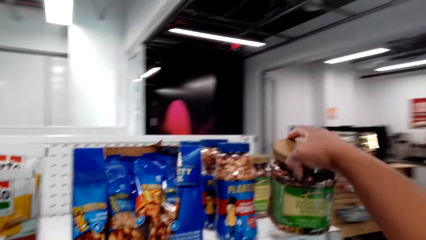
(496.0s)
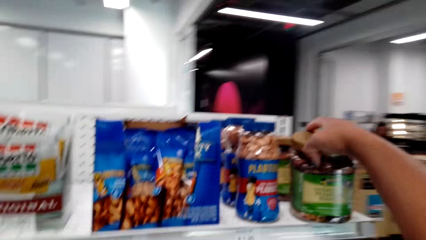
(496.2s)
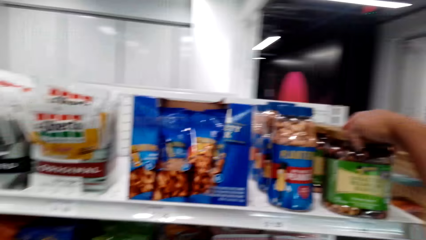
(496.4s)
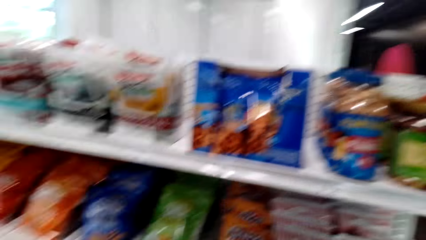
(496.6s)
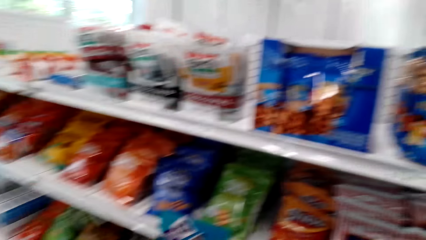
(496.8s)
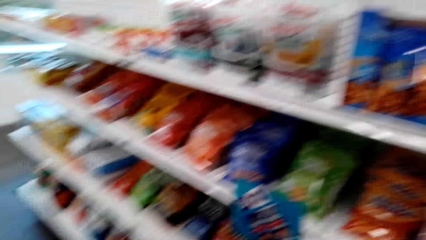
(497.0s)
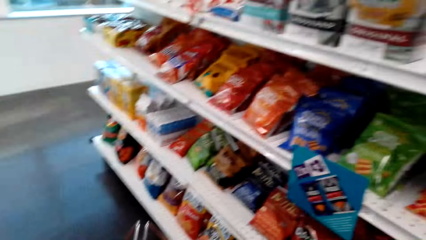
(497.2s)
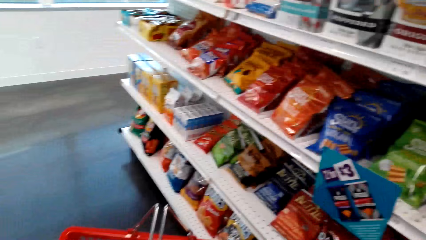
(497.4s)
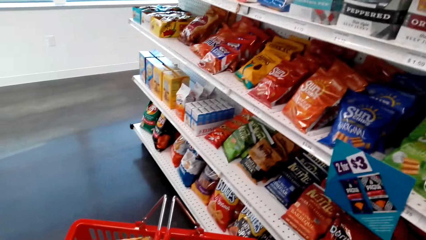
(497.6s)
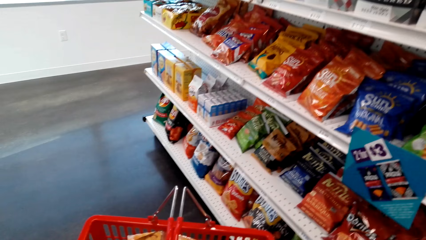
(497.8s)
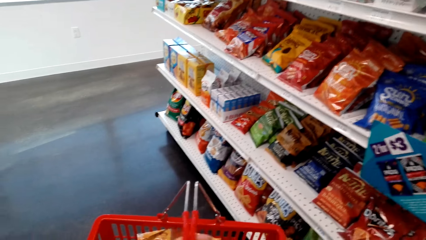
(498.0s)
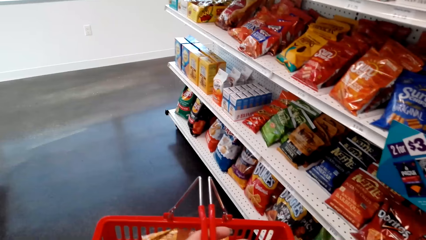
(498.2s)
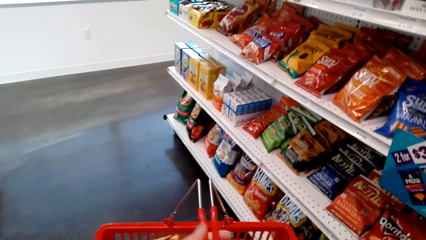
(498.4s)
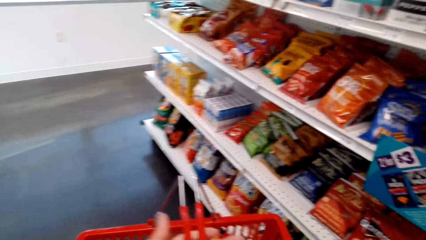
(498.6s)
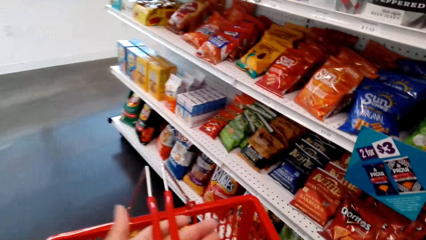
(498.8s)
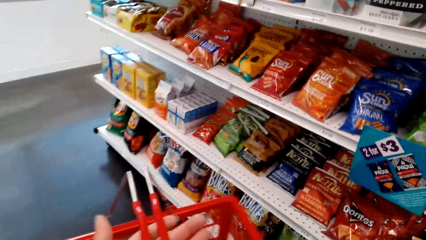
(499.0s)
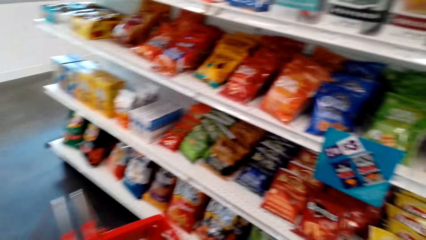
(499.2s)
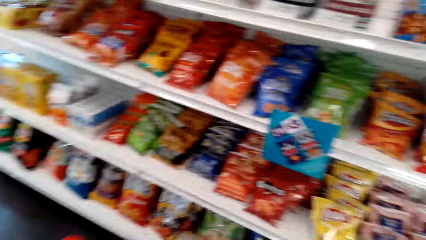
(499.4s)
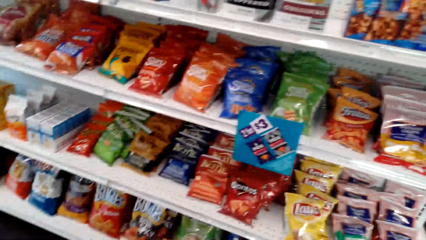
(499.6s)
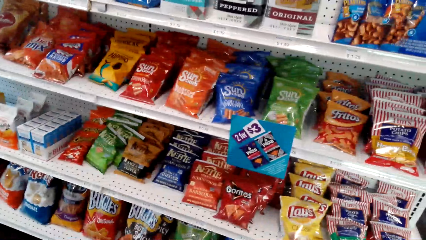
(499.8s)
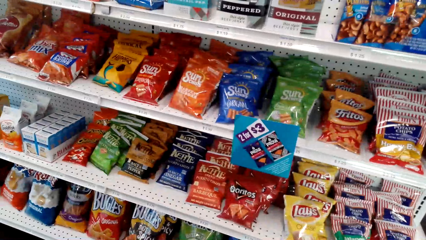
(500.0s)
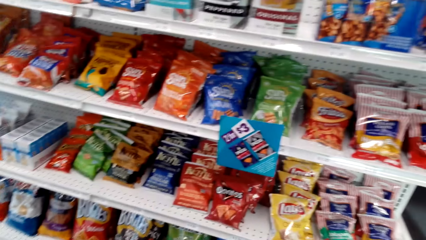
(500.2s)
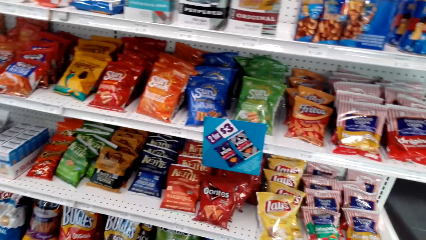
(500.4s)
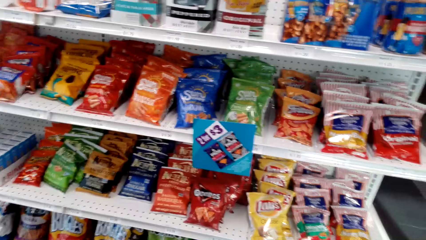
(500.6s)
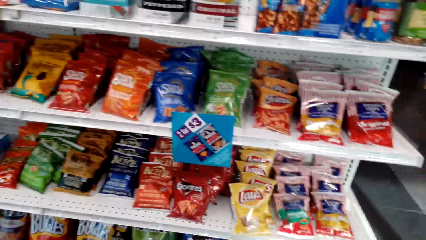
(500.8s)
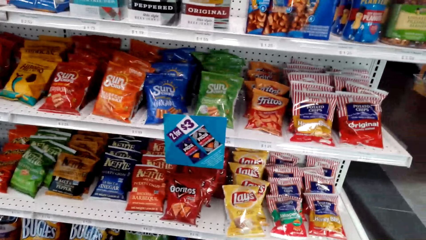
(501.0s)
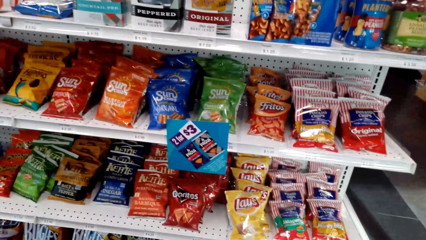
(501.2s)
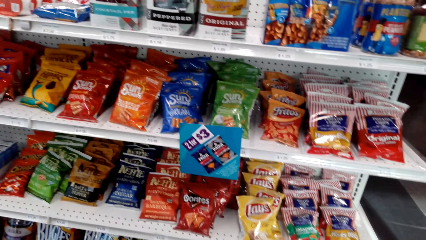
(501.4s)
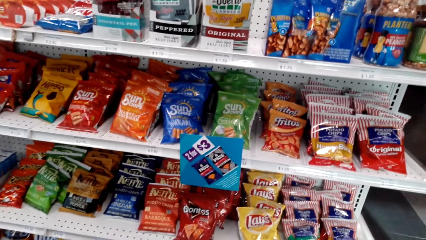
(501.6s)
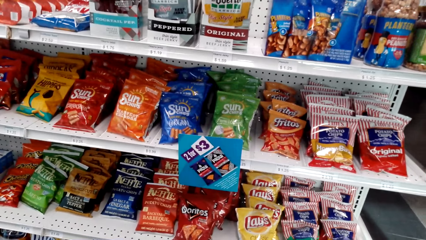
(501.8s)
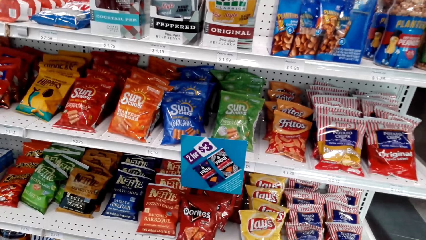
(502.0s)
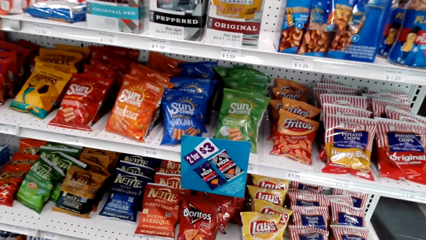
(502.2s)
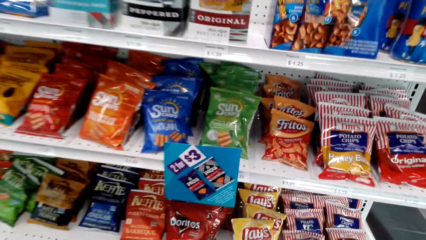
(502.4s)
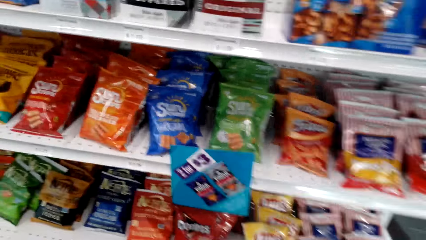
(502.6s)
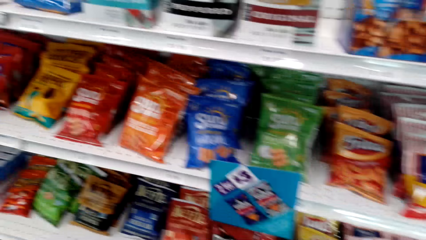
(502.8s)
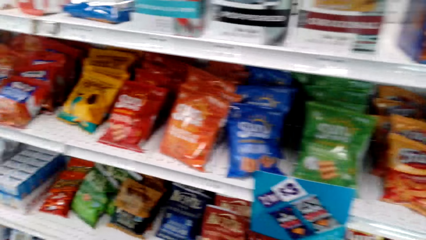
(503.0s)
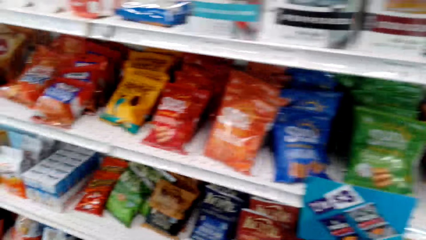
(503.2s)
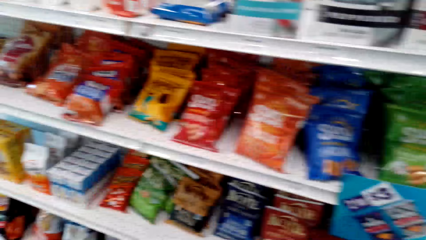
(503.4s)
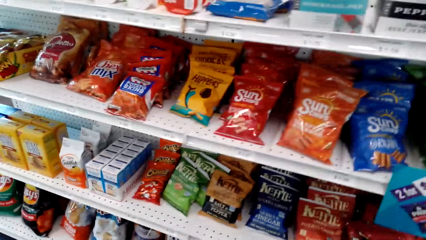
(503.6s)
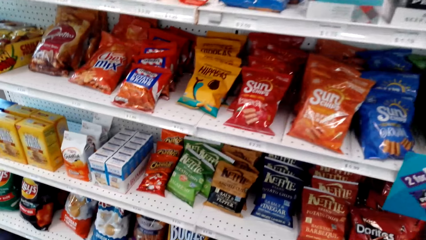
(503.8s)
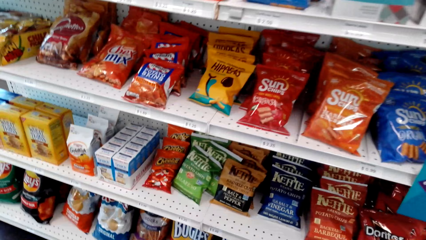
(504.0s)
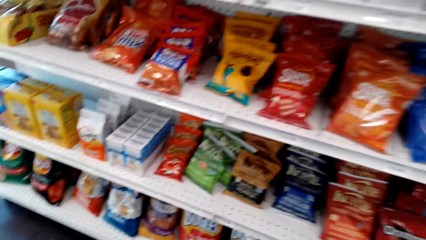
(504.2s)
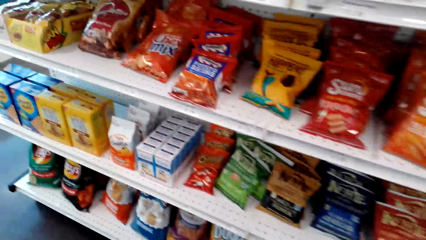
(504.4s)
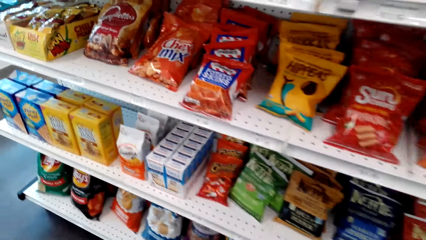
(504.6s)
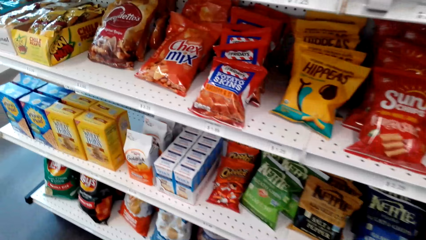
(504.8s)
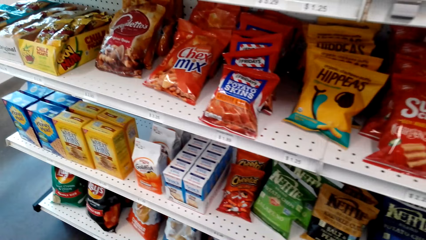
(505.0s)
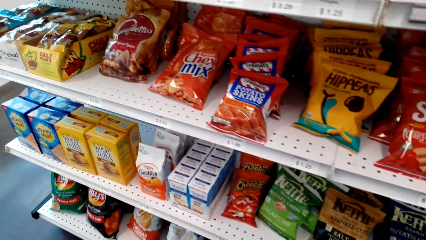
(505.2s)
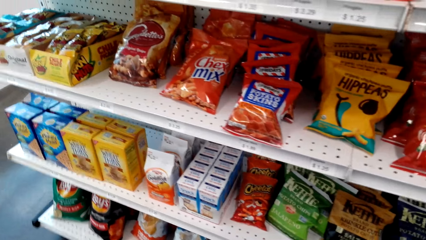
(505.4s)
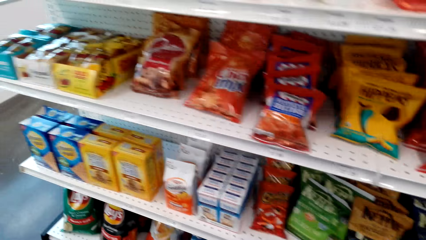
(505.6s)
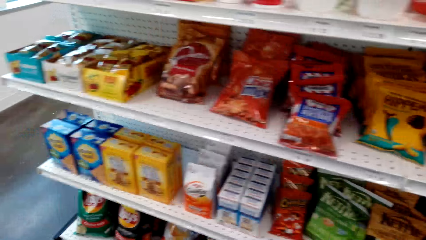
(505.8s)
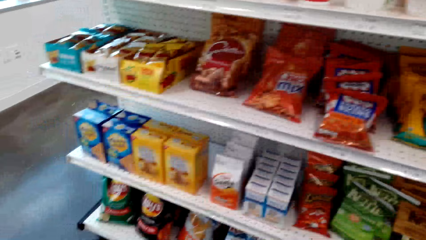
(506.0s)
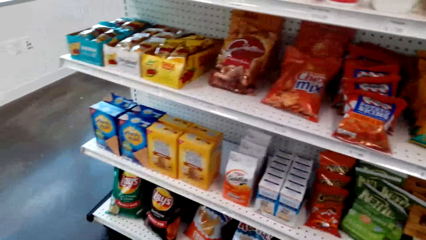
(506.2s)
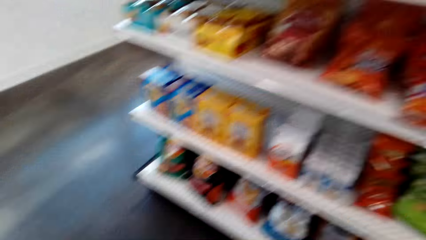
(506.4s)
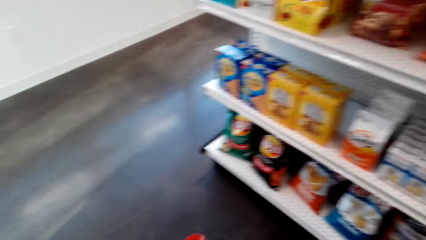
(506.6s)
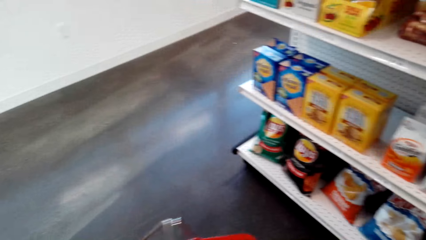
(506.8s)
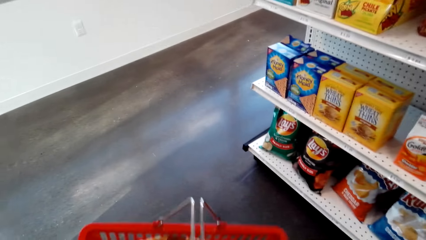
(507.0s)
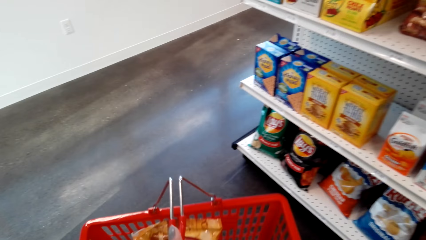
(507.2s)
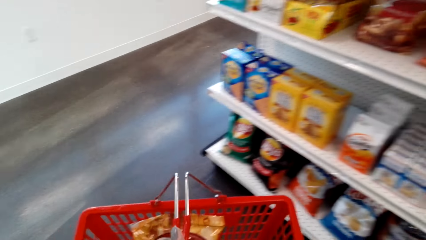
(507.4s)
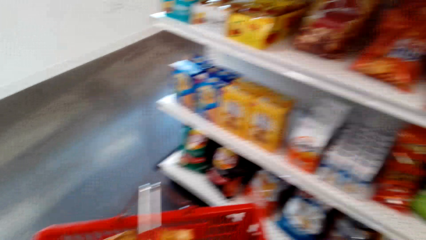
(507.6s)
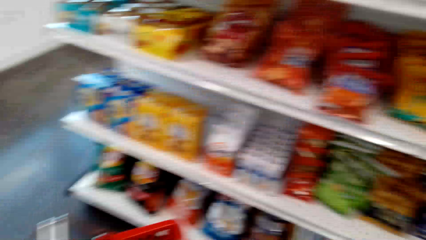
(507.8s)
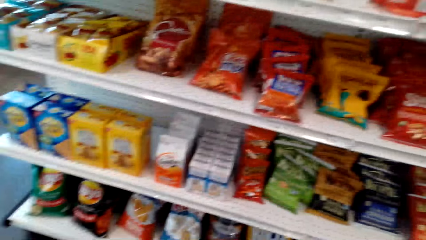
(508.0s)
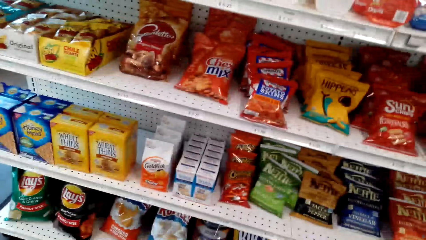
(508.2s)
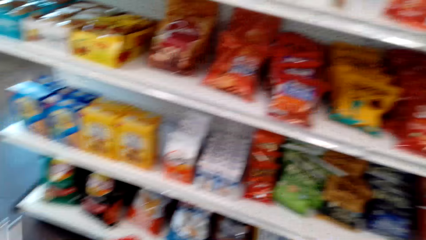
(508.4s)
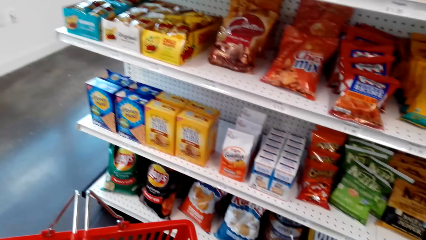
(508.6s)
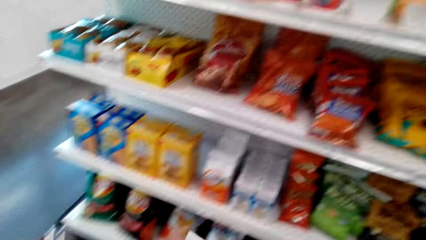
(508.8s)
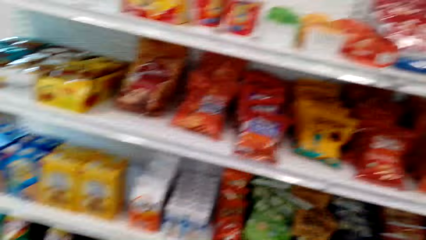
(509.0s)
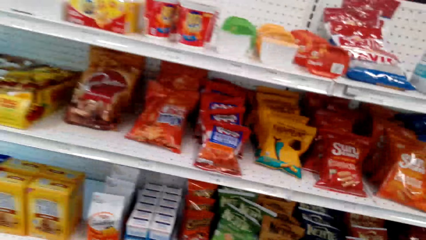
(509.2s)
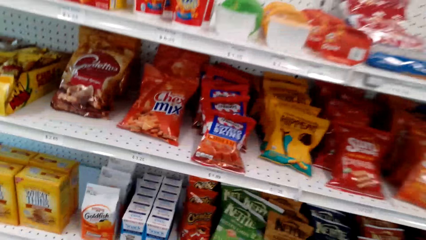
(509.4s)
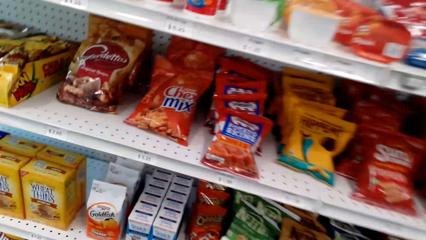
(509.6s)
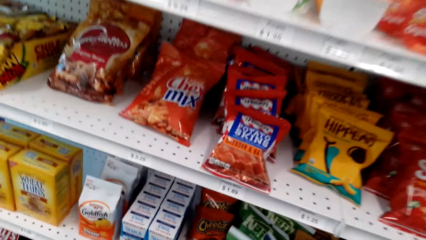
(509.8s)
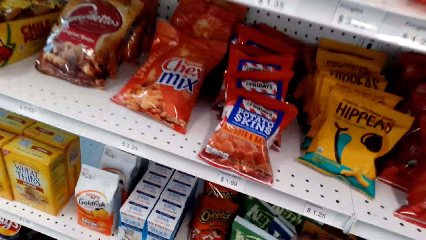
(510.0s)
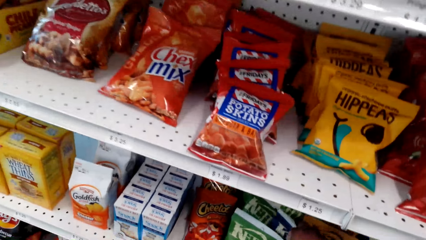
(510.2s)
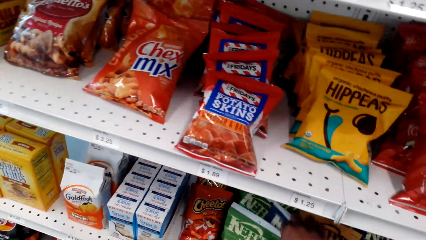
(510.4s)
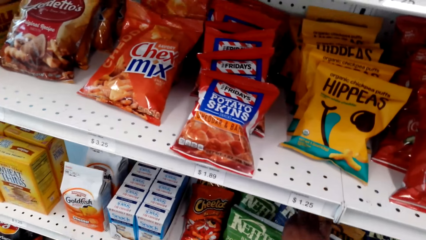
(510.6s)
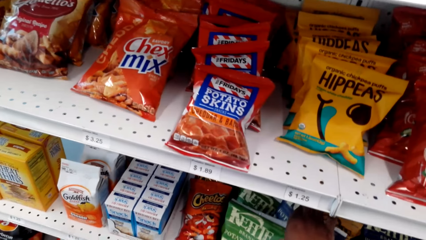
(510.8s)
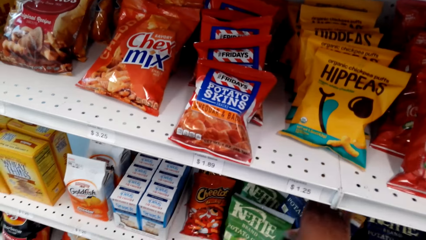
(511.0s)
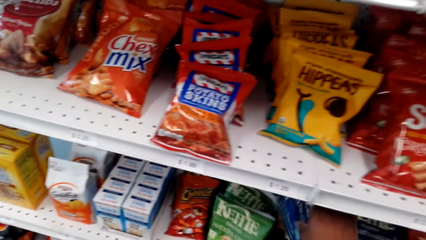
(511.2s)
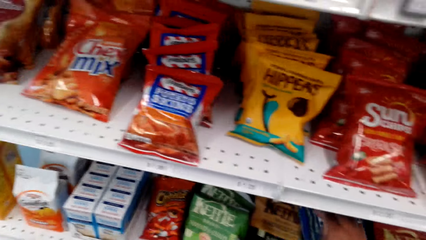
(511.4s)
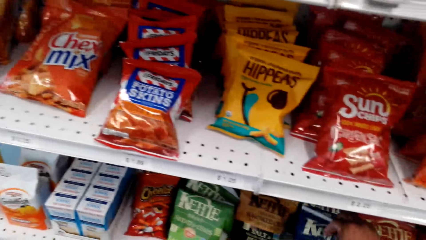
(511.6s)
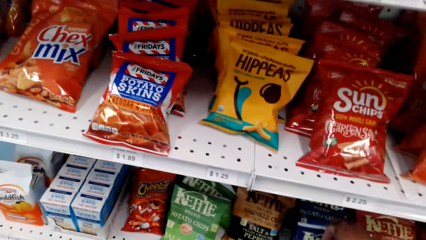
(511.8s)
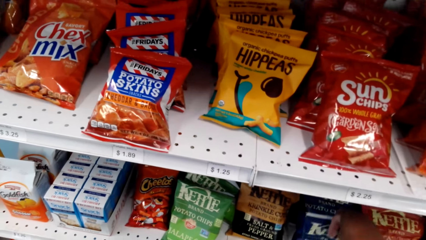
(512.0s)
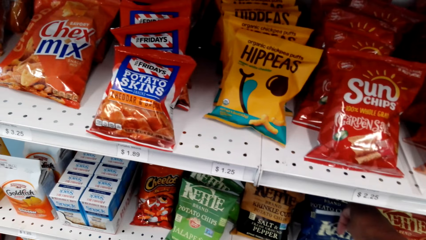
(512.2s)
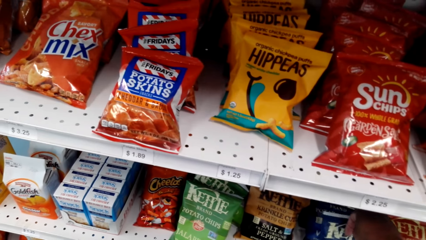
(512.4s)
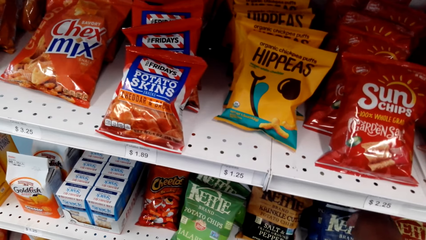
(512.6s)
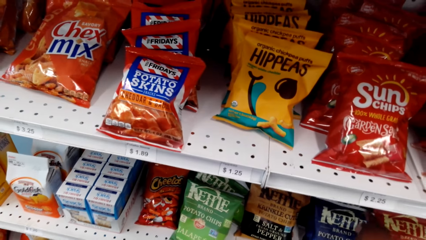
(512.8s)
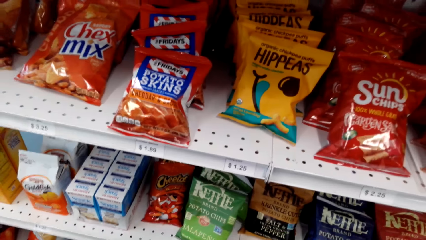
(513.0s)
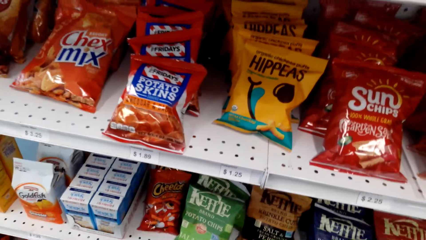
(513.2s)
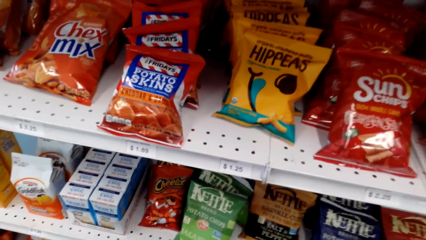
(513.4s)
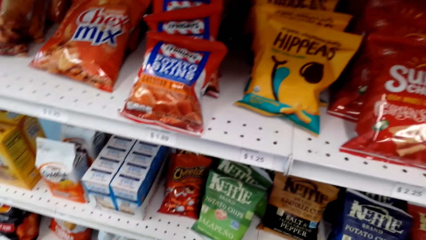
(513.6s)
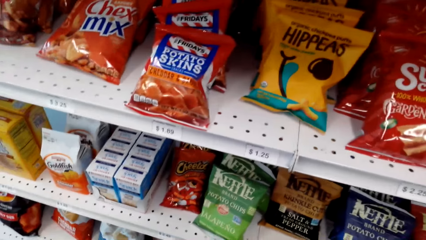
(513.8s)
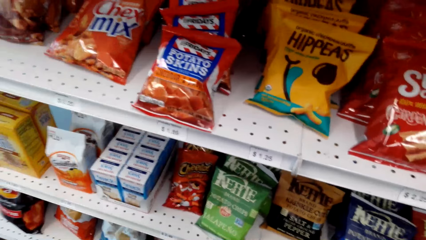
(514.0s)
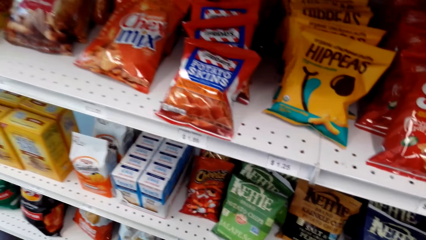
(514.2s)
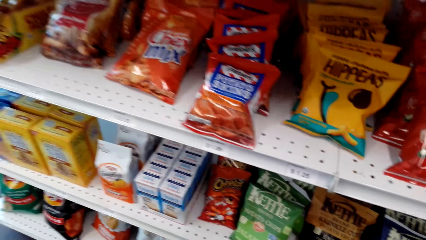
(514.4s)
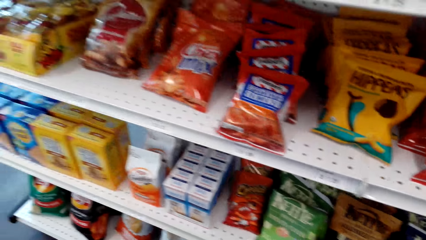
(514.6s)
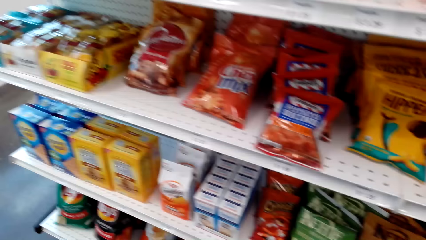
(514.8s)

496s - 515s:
The camera wearer puts back the jar of nuts on the shelf. They look around. They walk around. They put back the potato chips. They pick something.
